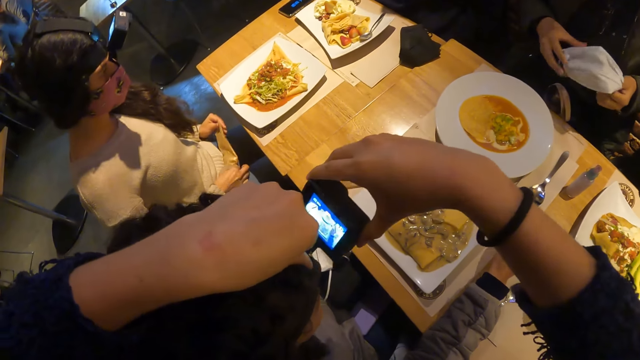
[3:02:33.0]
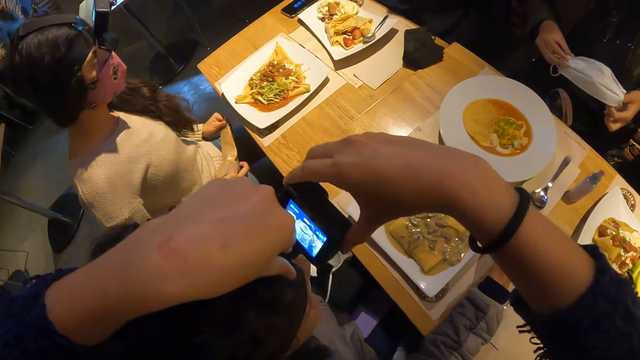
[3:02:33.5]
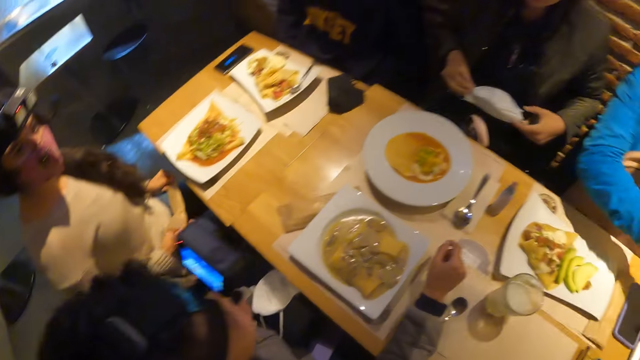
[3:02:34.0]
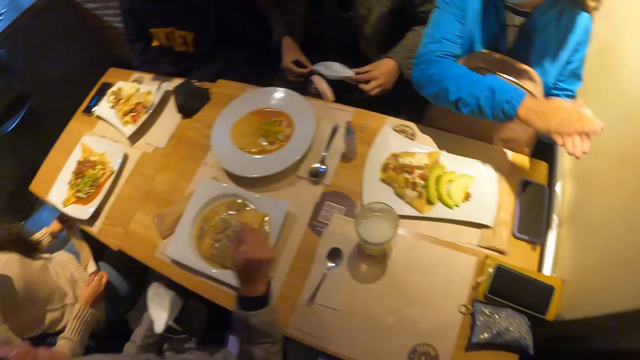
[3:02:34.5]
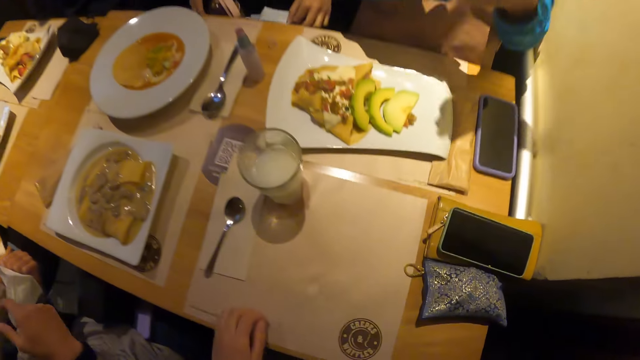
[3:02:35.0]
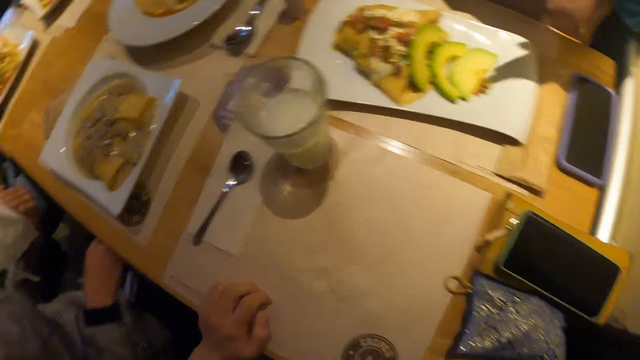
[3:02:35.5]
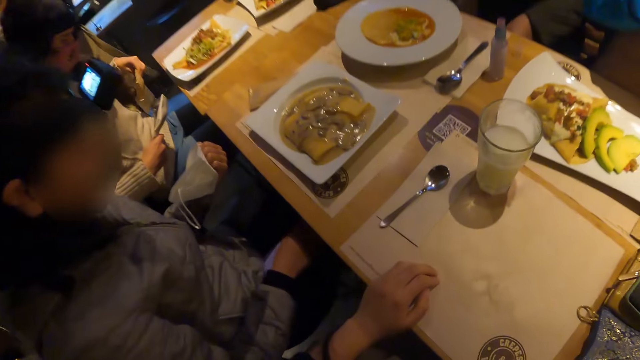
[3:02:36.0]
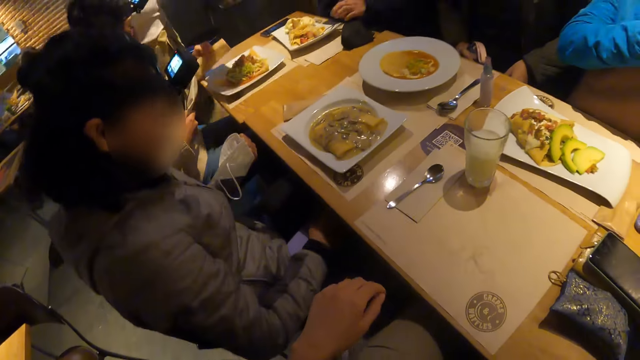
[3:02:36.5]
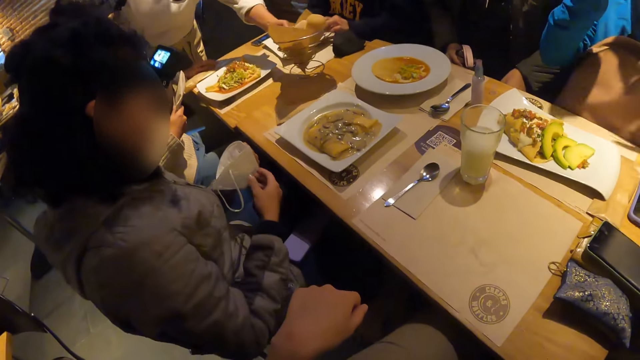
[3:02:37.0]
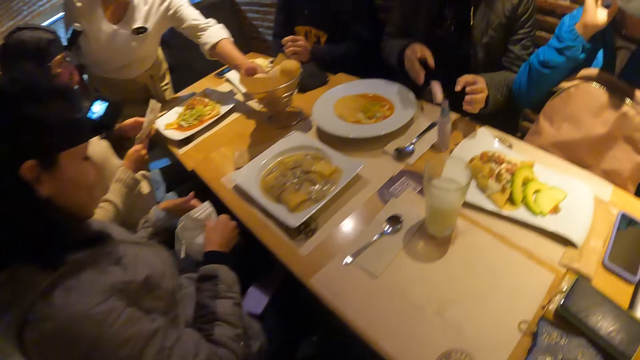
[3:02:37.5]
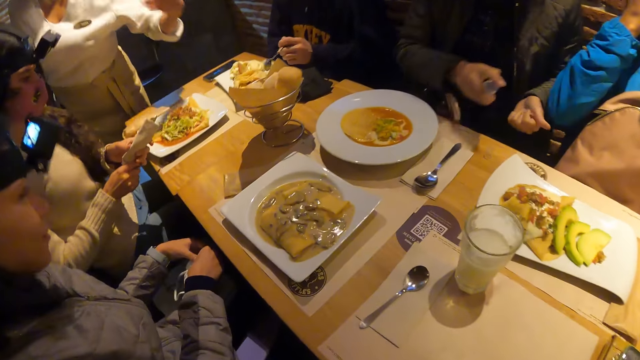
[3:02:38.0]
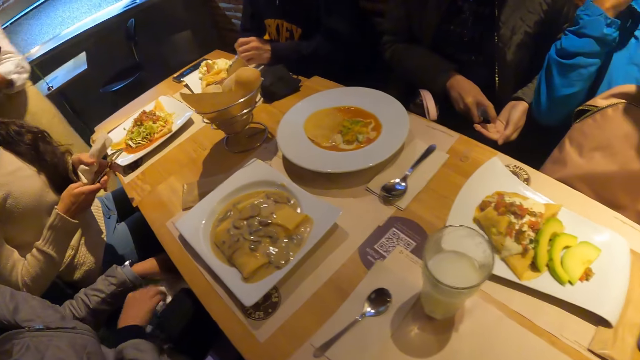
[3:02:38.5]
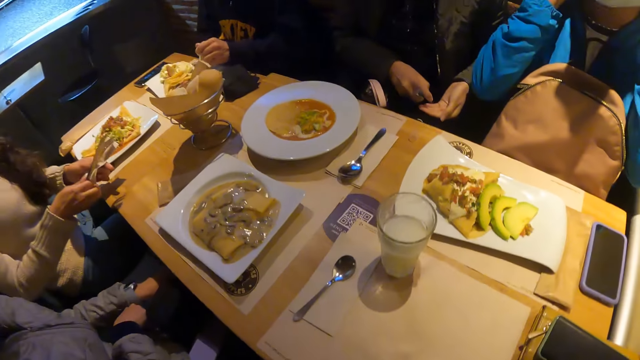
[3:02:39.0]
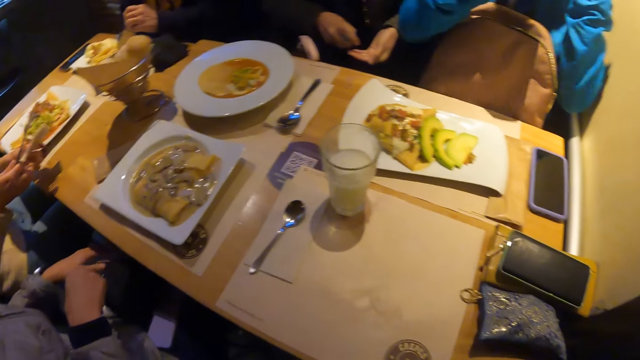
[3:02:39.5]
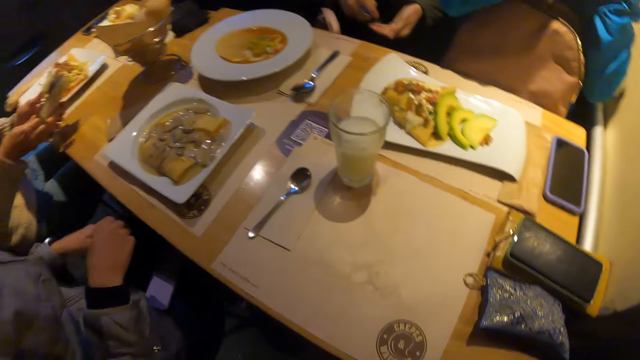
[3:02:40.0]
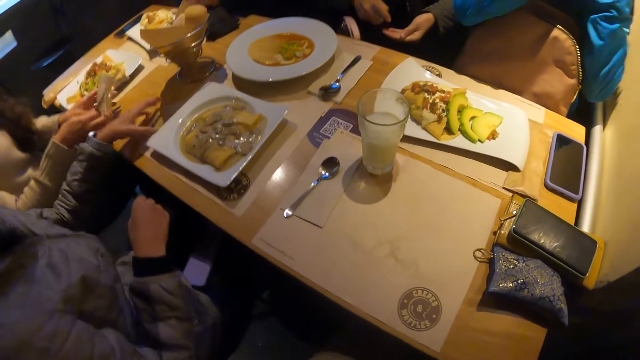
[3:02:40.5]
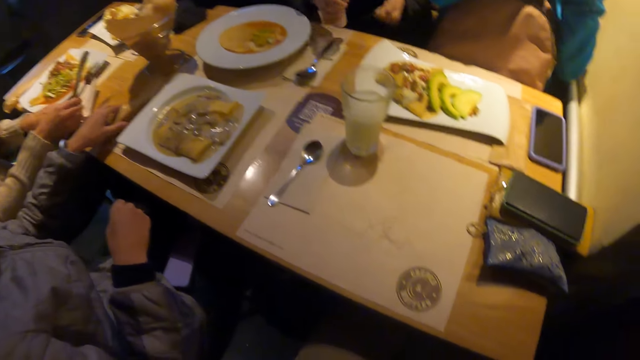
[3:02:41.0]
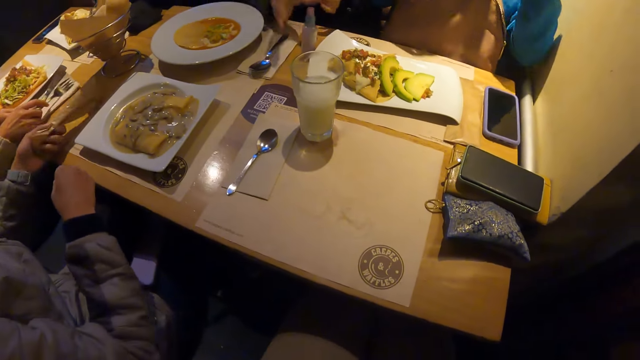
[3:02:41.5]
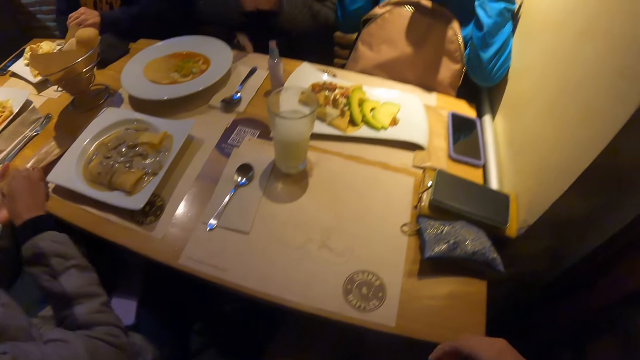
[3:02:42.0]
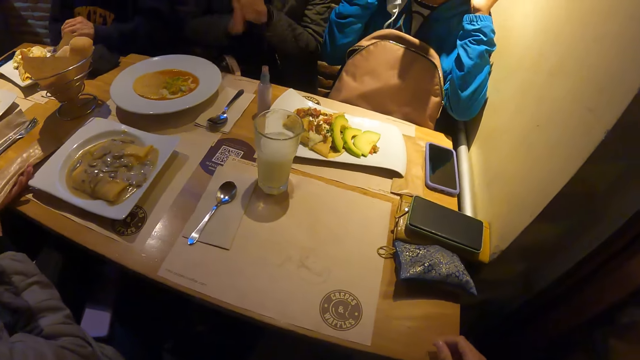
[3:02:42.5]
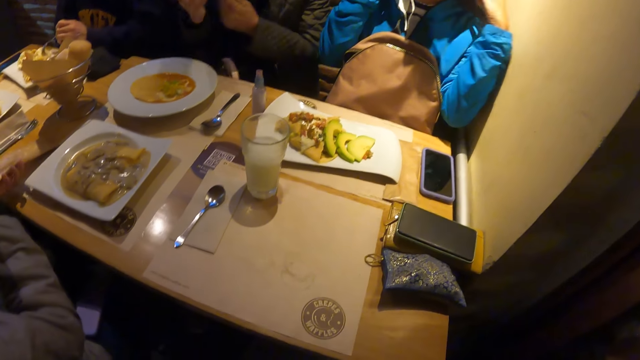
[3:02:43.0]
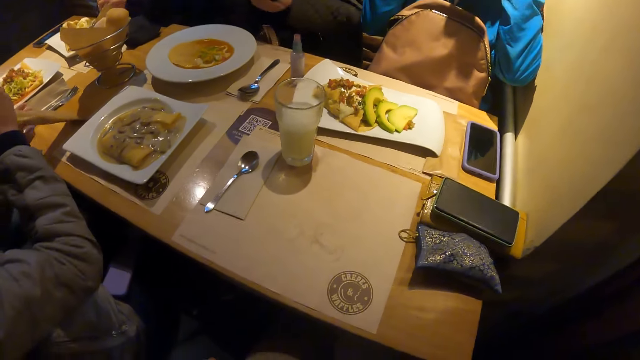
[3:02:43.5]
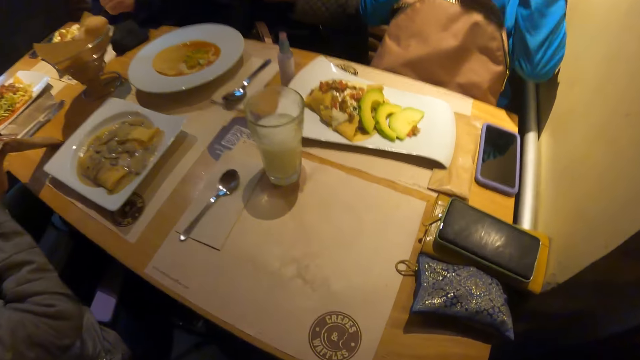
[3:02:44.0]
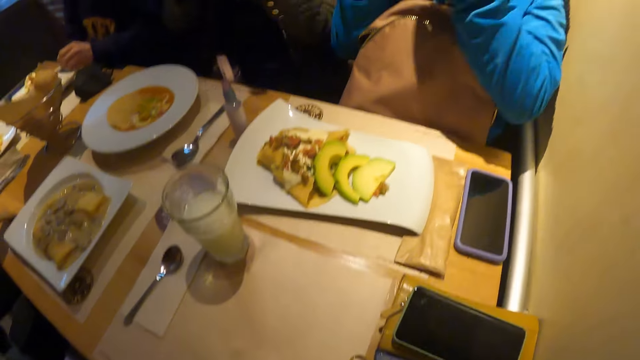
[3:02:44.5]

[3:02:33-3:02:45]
A woman holds a facemask with both hands. Another woman rubs both hands together. The camera wearer looks at the table. A man picks up the spoon from the plate of food with his left hand. A chef drops a bowl on the table with her left hand. The first woman picks up the bottle of sanitizer from the table with her right hand and sprays the bottle of sanitizer on her left hand with her right hand. The man eats the food from the plate with the spoon in his left hand. A third woman picks up a paper bag from the table with her left hand. The first woman drops the bottle of sanitizer on the table with her right hand and rubs both hands together.

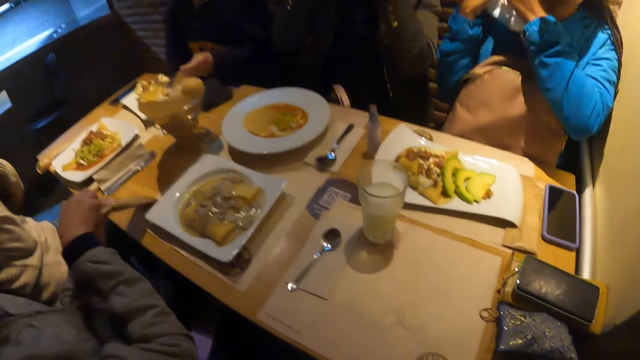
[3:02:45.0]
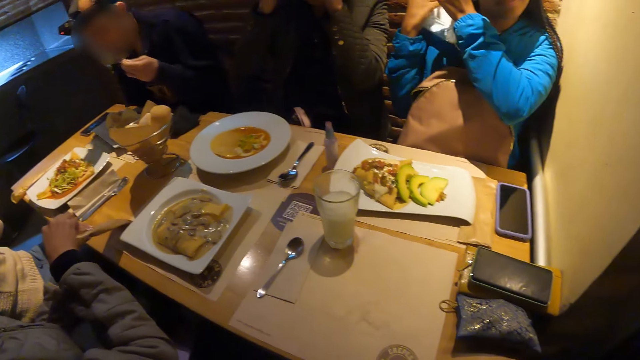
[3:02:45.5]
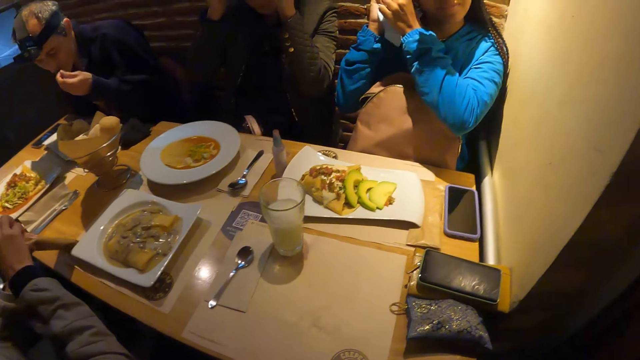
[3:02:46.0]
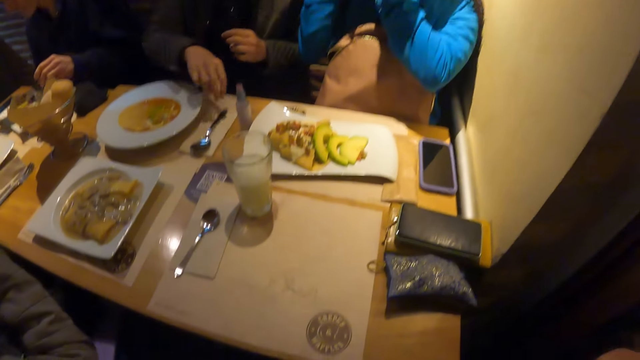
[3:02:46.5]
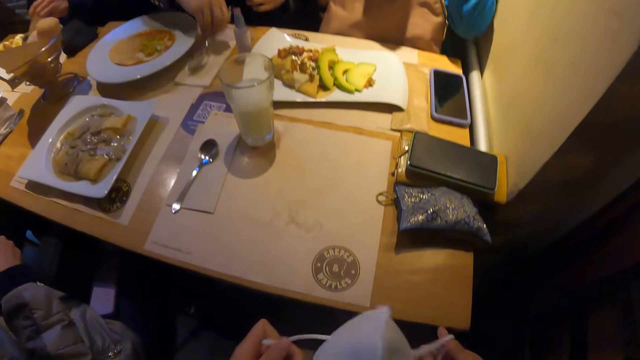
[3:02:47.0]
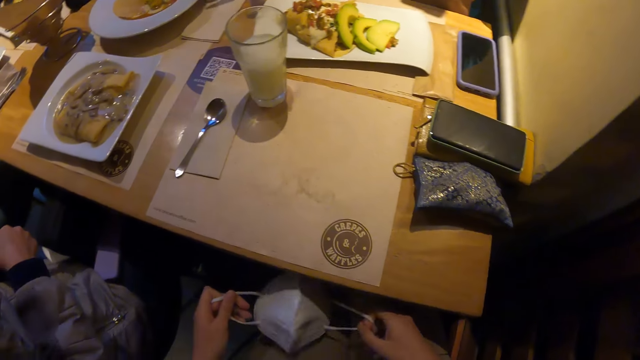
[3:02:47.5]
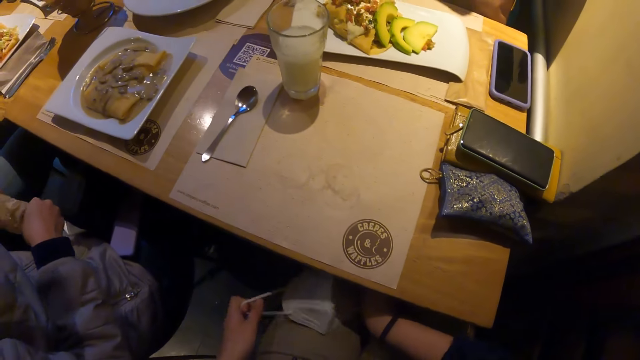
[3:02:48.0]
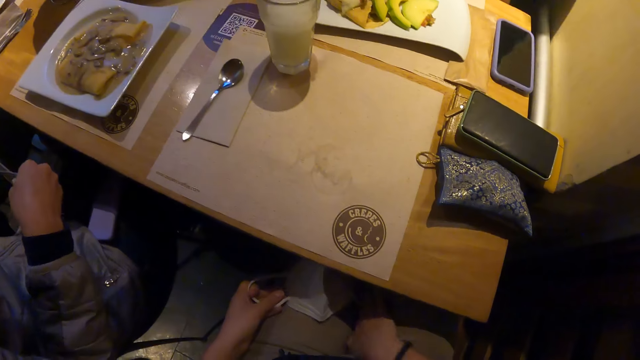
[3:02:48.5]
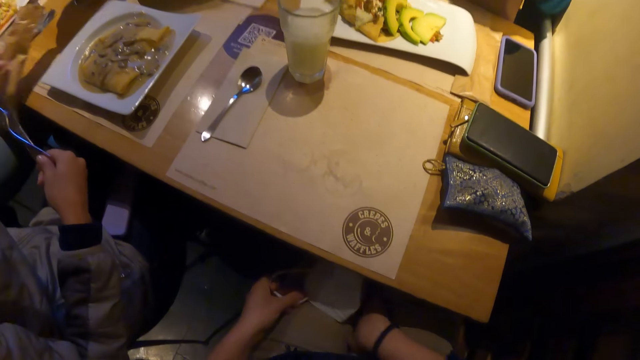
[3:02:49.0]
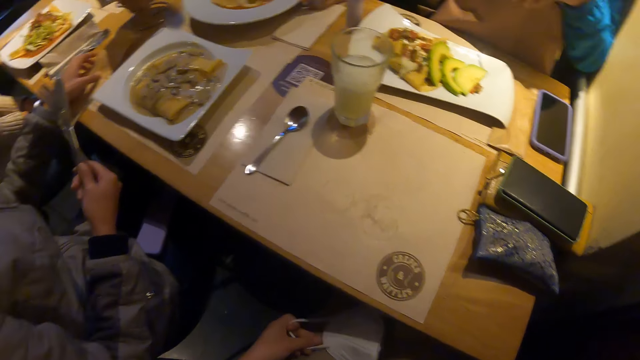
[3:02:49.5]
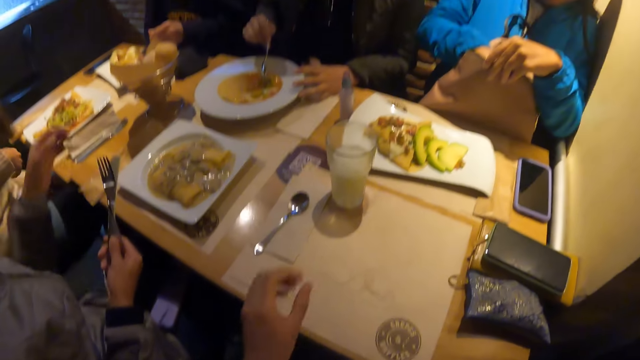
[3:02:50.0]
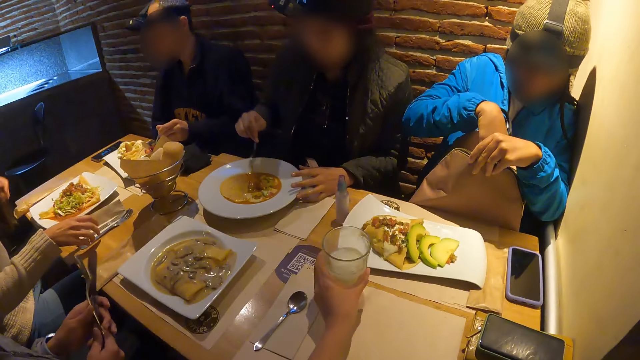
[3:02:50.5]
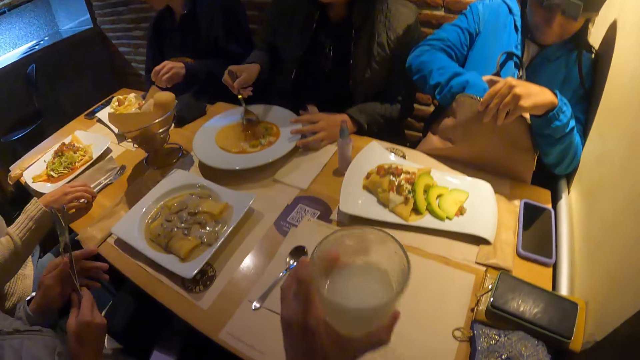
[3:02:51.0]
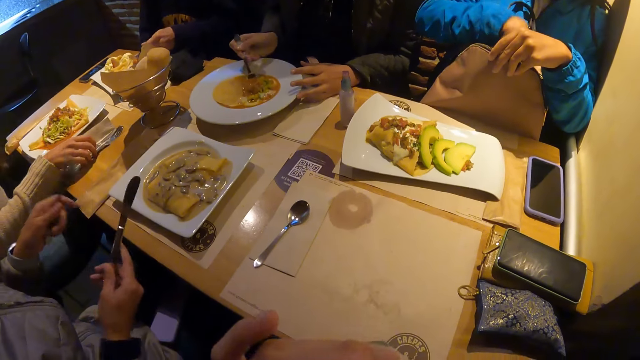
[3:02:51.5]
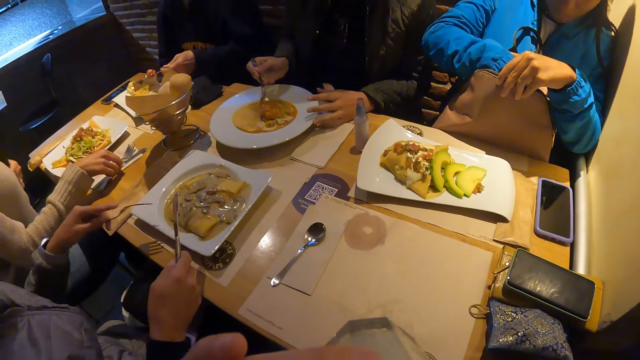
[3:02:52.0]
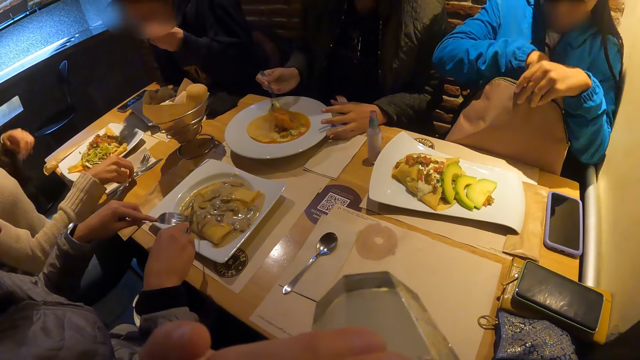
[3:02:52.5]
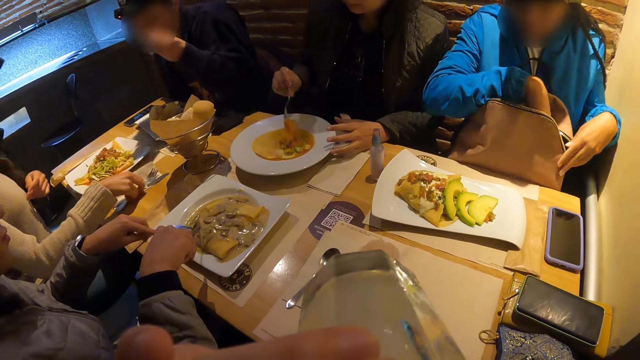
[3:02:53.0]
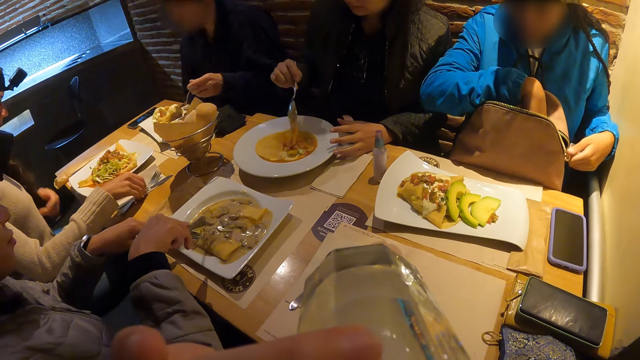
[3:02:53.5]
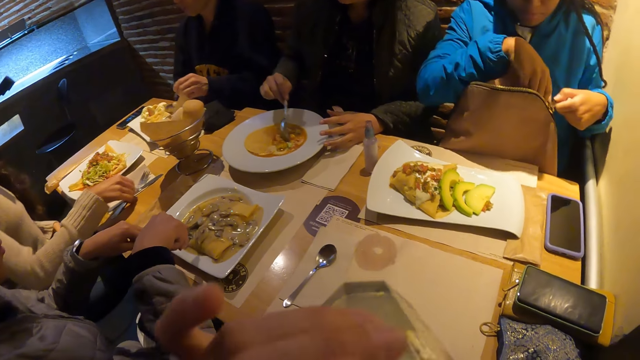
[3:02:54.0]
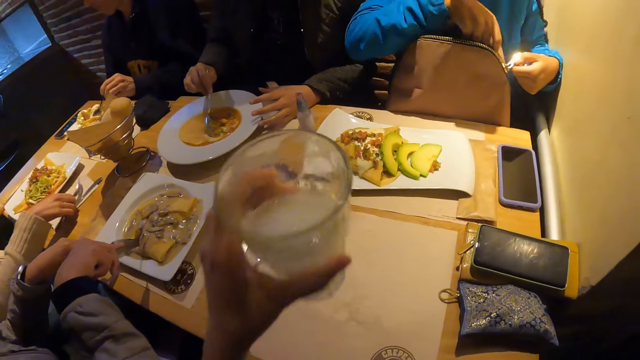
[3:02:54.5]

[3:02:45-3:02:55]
A woman removes a fork and knife from the paper bag with both hands. Another woman removes a facemask from her face with both hands. A third woman picks up a spoon from the food mat on the table with her right hand. The camera wearer holds a facemask with both hands. She drops the face mask on her right leg with both hands. The first woman drops the paper bag on the table. The third woman touches the food on the plate with the spoon on her right hand. The first woman passes the fork from her right hand to her left hand. The camera wearer picks up the glass of juice from the food mat on the table with her left hand. The second woman searches the bag on her legs with her right hand and holds the bag on her legs with her left hand. The camera wearer drinks the glass of juice with her left hand. The first woman eats the food on the plate with the fork and the knife on both hands.
